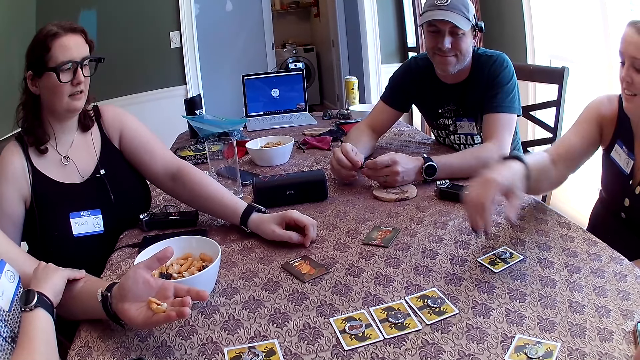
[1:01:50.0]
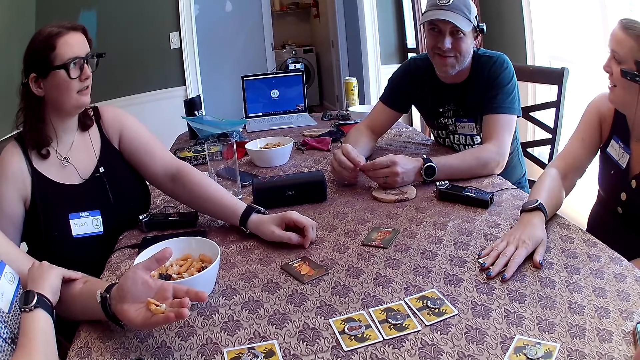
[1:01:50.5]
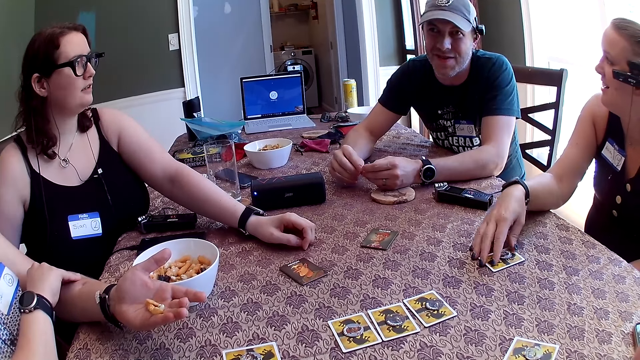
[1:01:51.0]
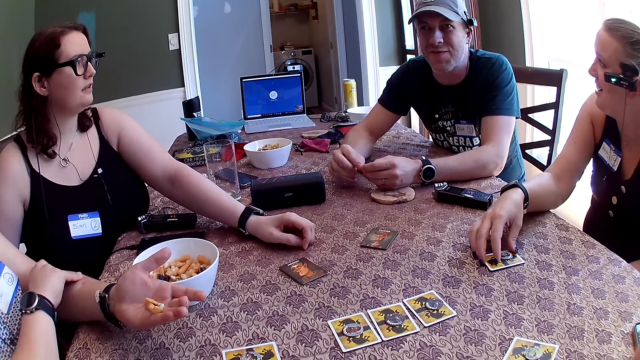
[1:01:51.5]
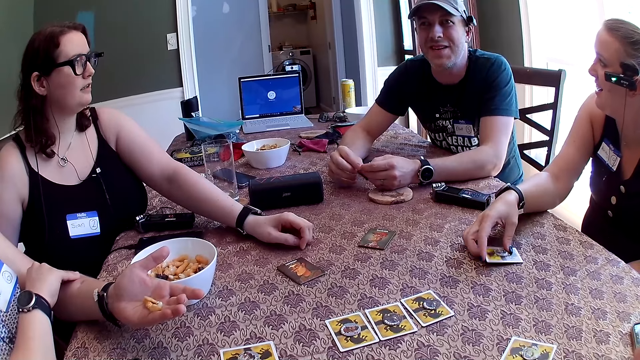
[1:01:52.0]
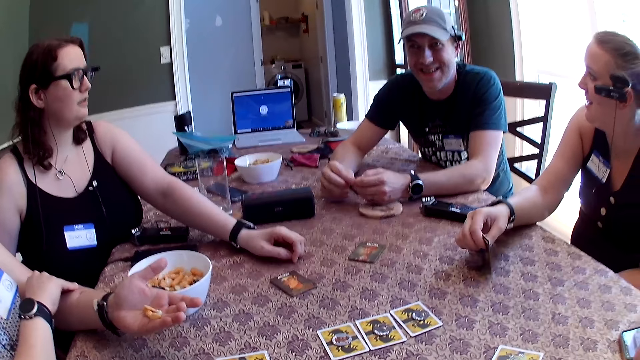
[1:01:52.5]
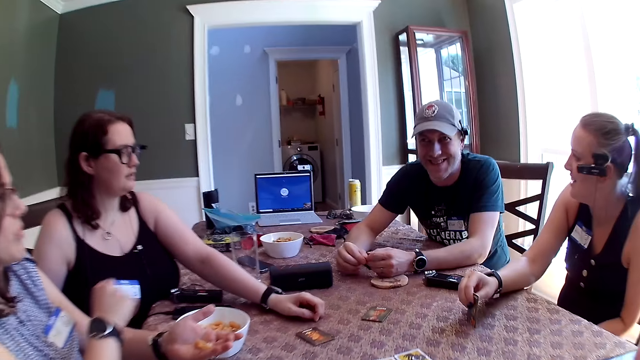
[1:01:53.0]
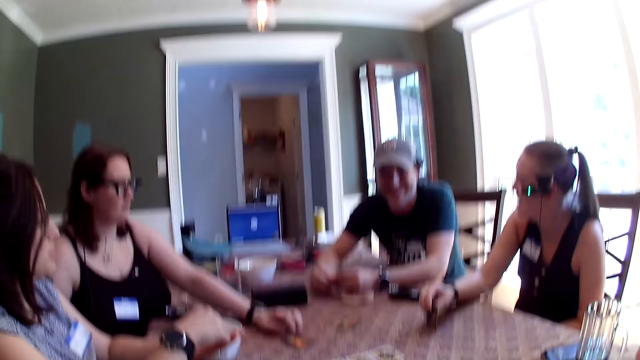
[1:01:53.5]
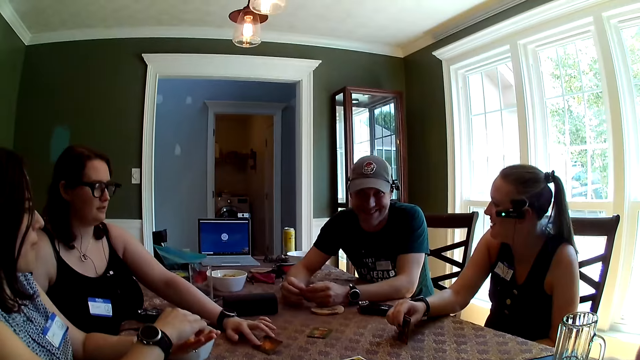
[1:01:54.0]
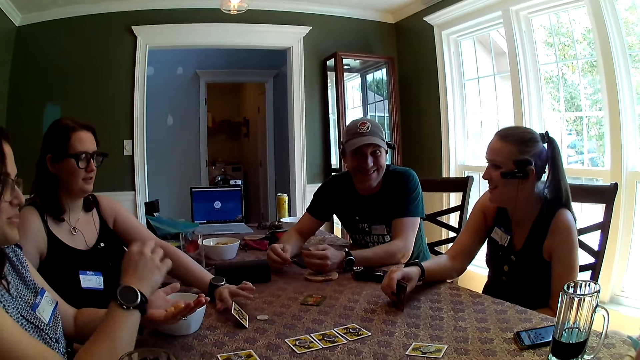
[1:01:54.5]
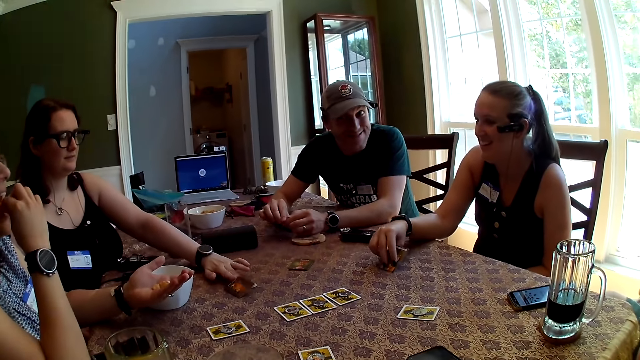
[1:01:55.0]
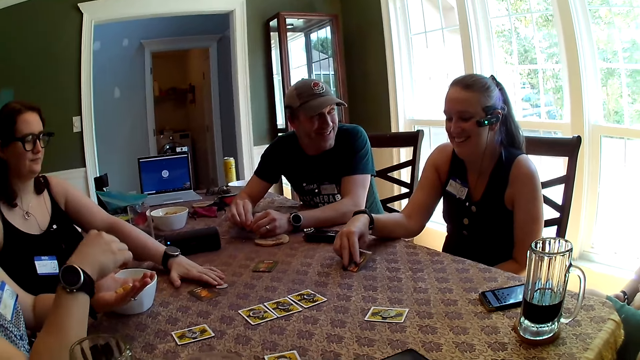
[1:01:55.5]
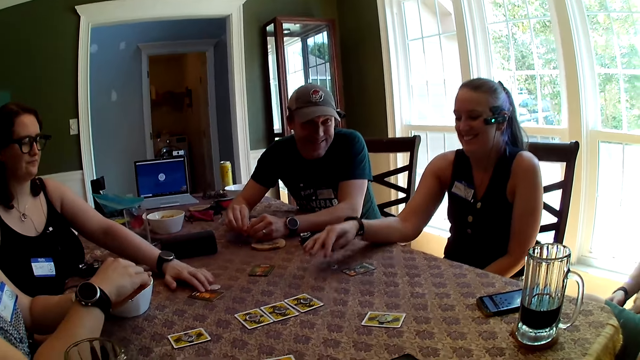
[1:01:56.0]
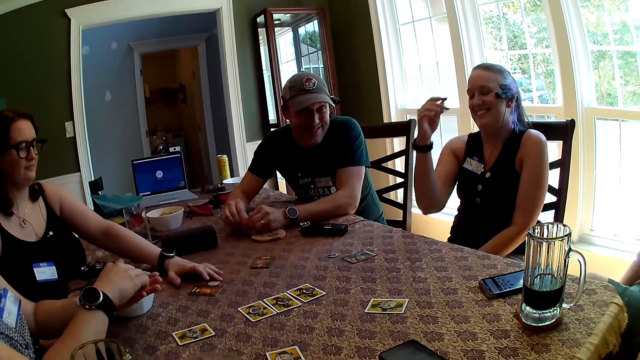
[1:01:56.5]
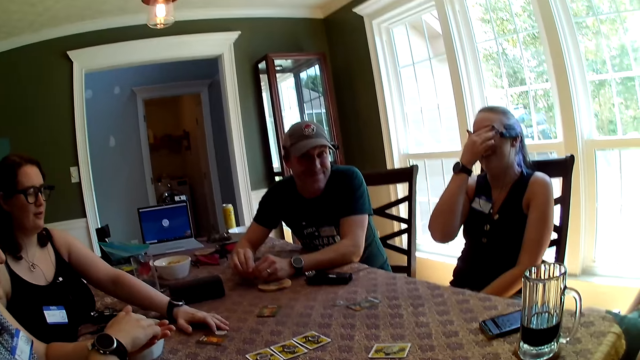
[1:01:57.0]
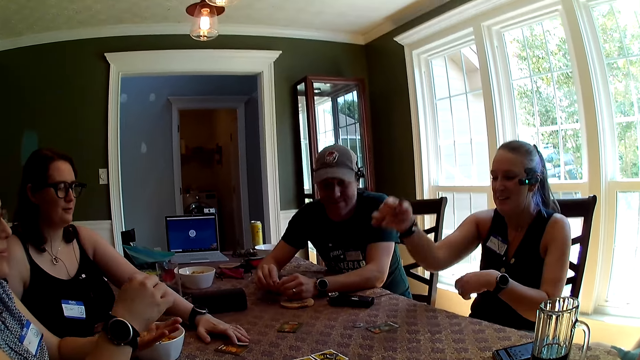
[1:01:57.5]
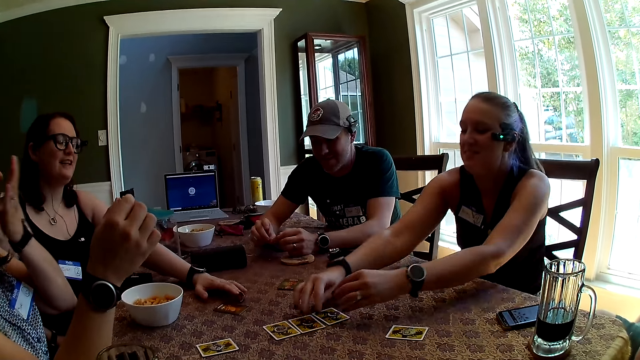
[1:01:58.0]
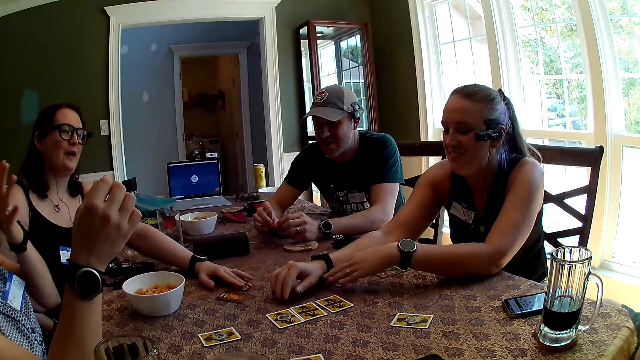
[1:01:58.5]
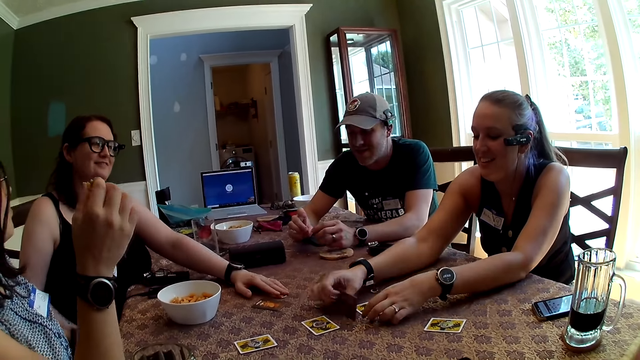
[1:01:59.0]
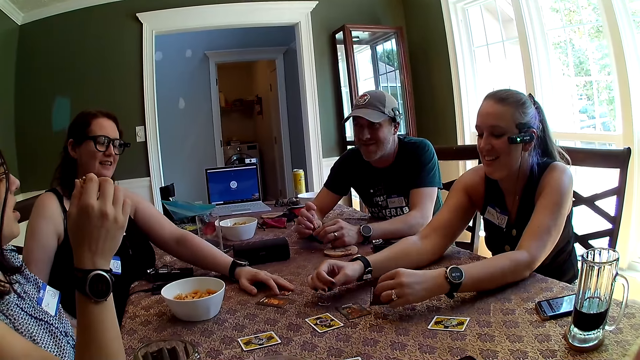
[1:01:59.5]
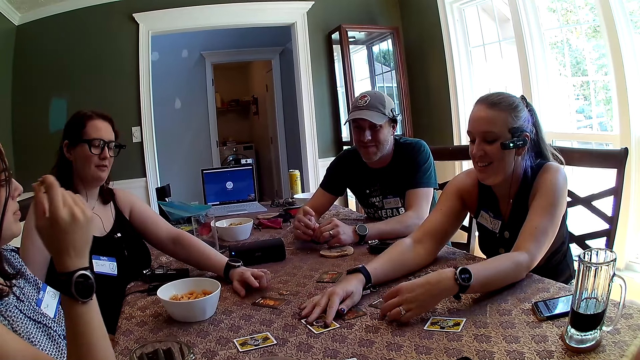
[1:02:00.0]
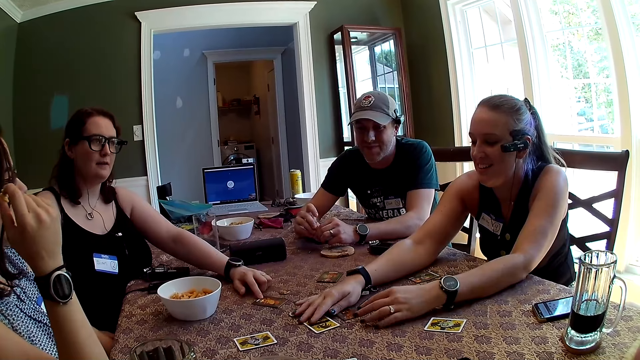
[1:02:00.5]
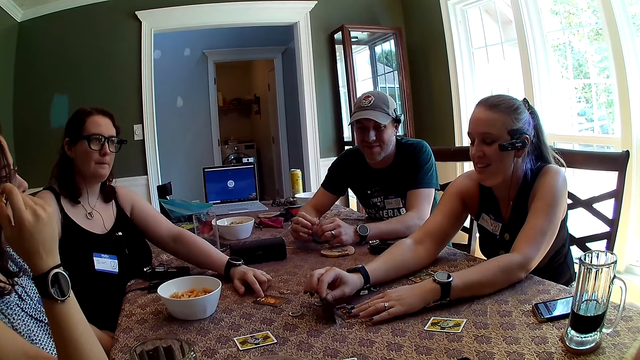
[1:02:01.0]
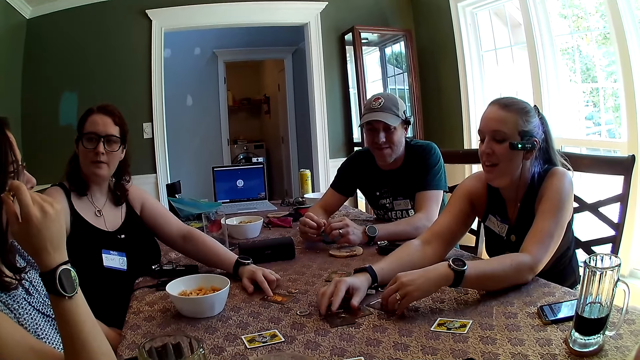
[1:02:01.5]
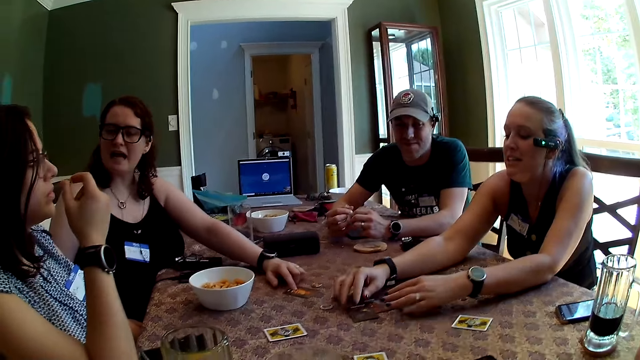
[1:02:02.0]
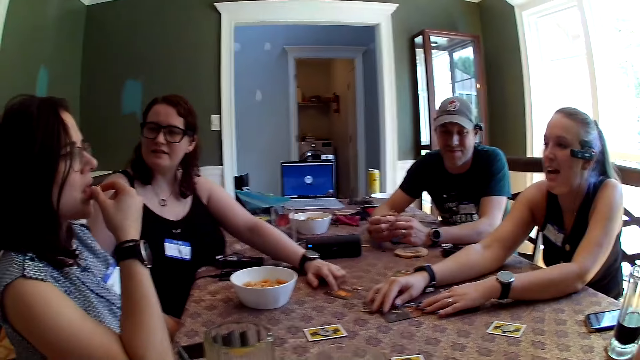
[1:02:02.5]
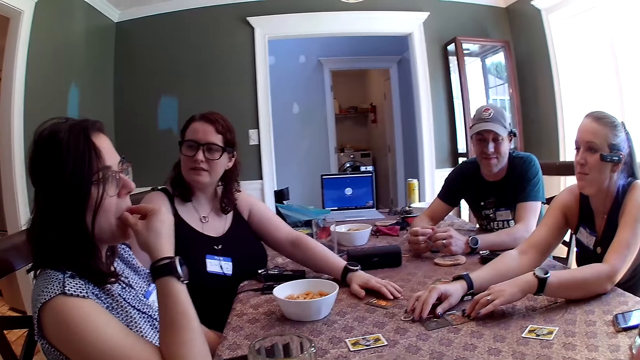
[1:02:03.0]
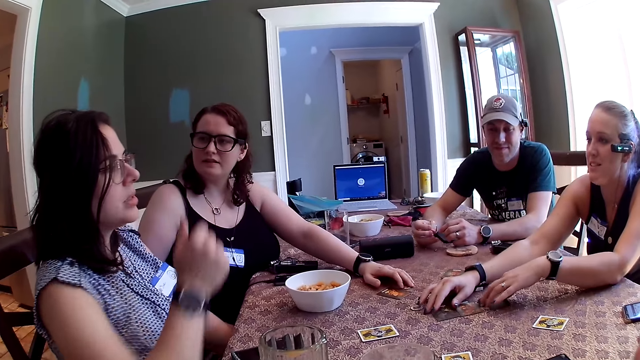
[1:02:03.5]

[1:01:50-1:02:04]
A woman flips the role card on the table with her right hand. Another woman flips the role card on the table with her left hand. A third woman picks up the cheese puffs in her left hand with her right hand. The third woman eats the cheese puffs in her right hand. The first woman drops the role card on the table with her right hand. The camera wearer looks around the table. The second woman plays with a token on the table with her left hand. The third woman picks up the cheese puffs in her left hand with her right hand. The camera wearer speaks to the group of people at the table. The second woman speaks to the group of people at the table. The third woman licks her left palm. The first woman flips some role cards on the table with her hands. The third woman speaks to the second woman. The second woman touches the role card on the table with her left hand. The camera wearer speaks to the group of people at the table. The second woman speaks to the third woman. The first woman speaks to the group of people at the table. The third woman eats the cheese puffs in her right hand. The second woman plays with the token on the table with her left hand.

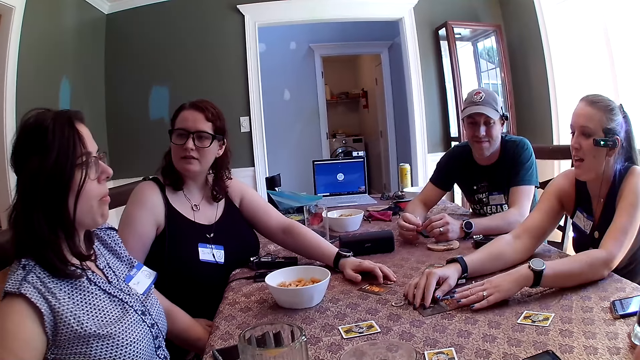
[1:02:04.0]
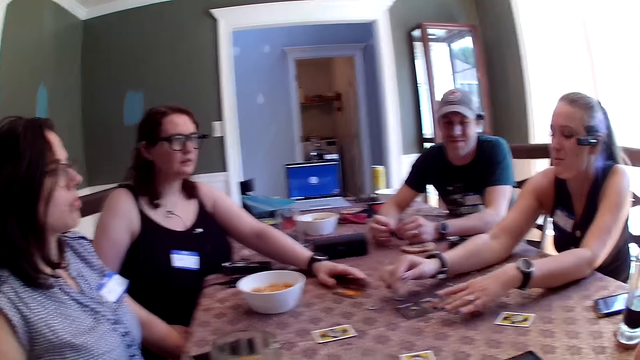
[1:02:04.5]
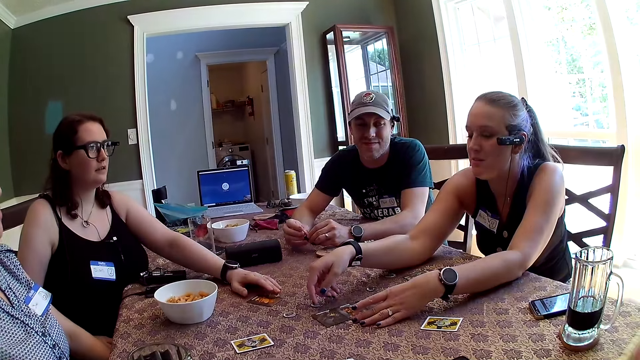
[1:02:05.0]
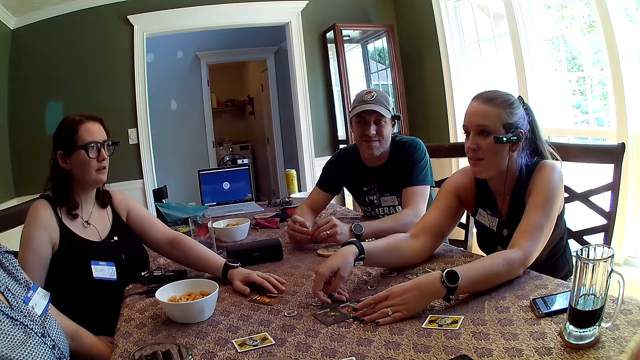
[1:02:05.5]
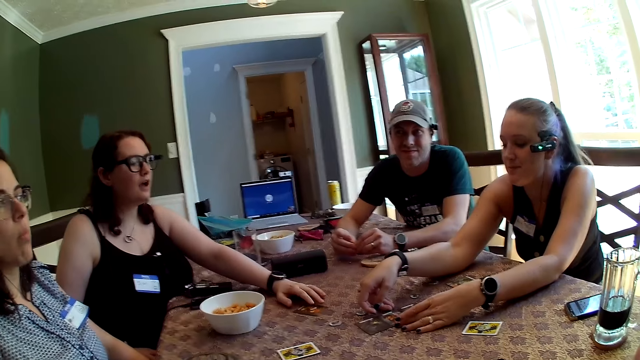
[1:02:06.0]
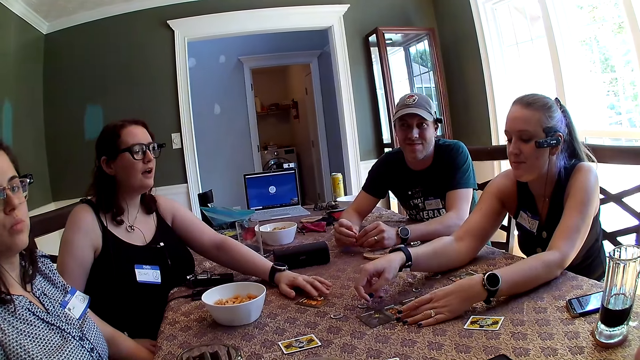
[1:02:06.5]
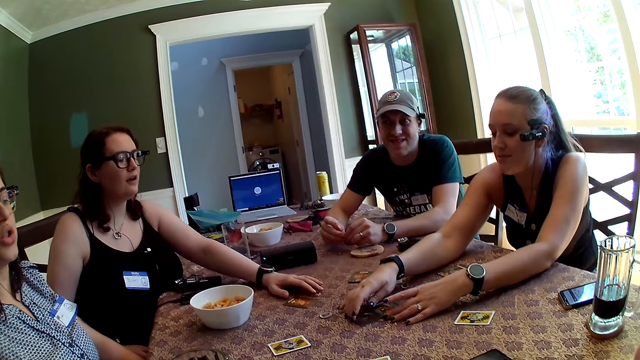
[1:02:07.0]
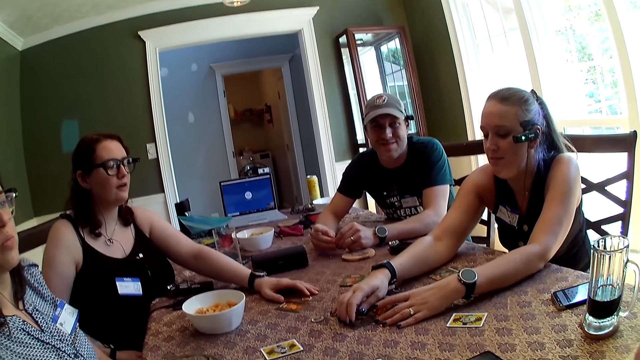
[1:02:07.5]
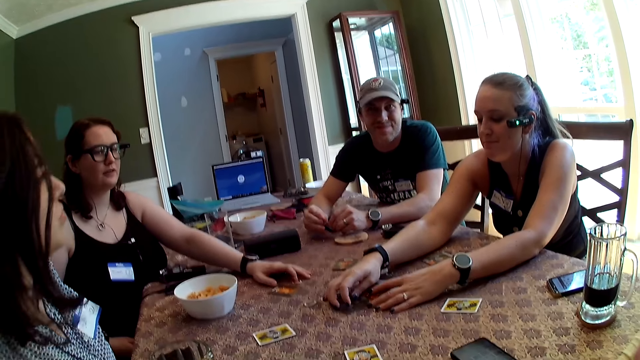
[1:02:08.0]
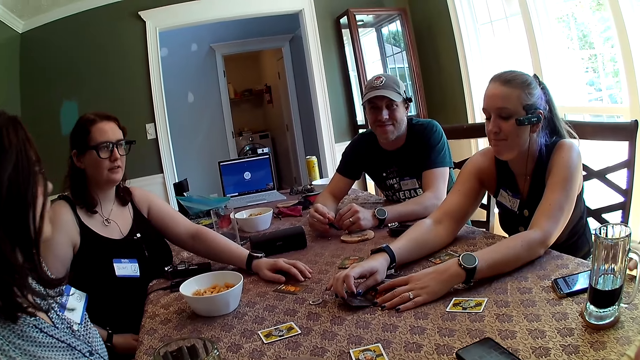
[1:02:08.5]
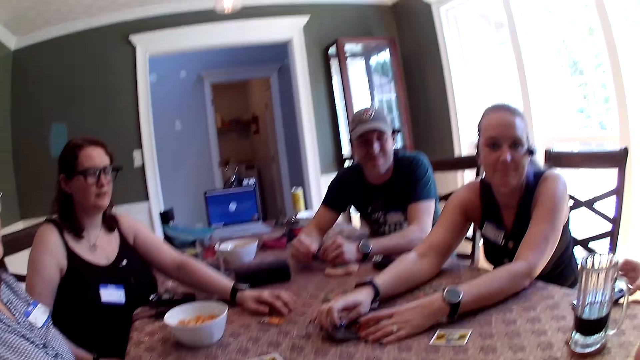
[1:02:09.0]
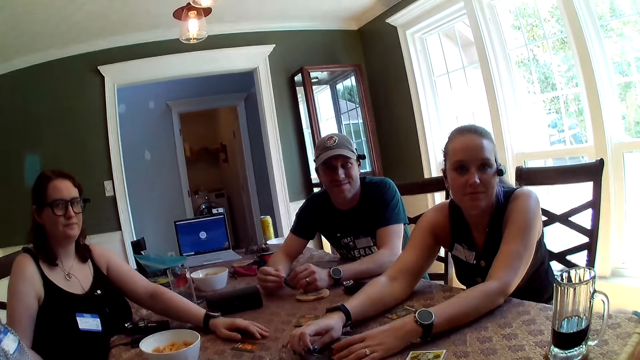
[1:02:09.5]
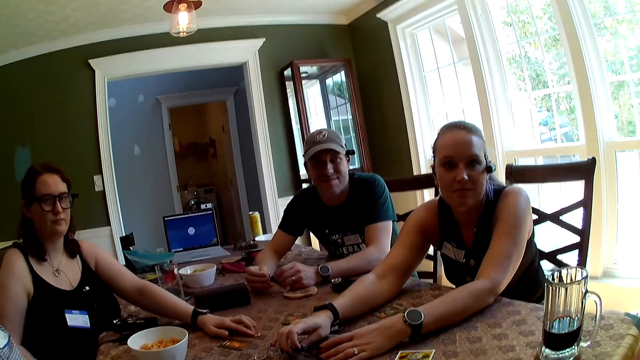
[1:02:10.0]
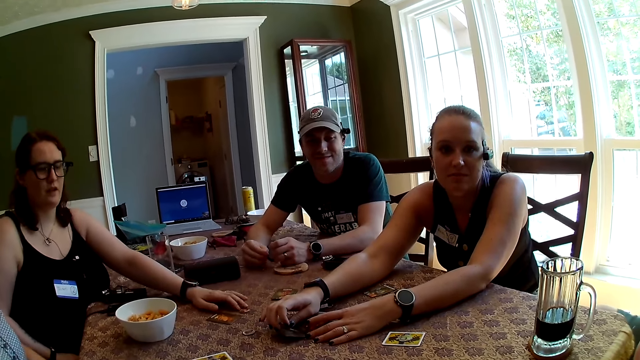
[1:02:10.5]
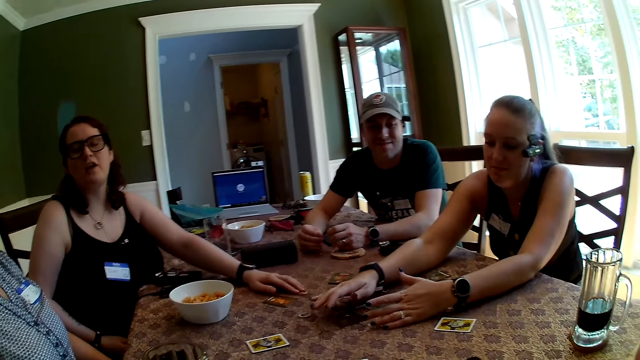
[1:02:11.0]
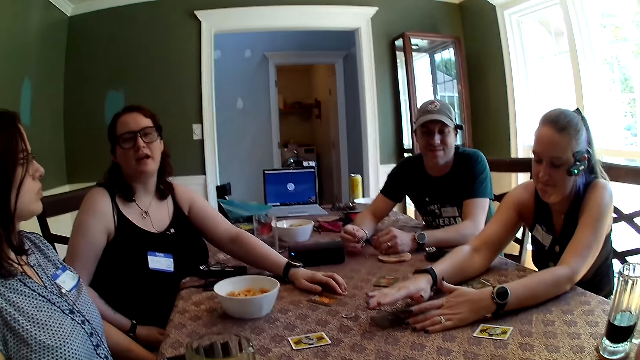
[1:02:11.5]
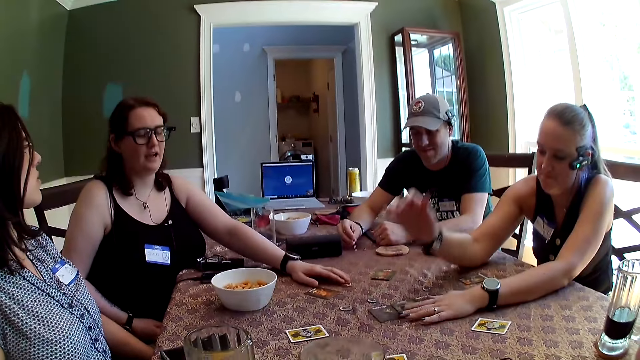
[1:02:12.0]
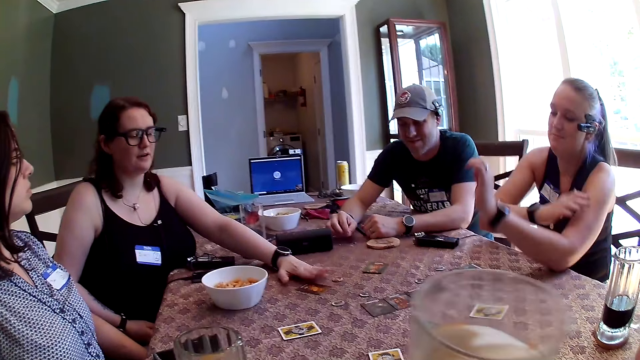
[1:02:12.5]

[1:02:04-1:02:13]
The camera wearer speaks to the group of people at the table. A man picks up the phone on the table with his right hand. A woman speaks to the camera wearer.
